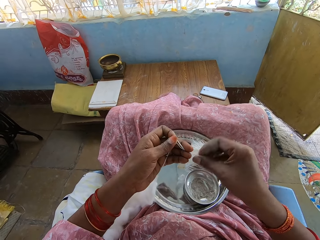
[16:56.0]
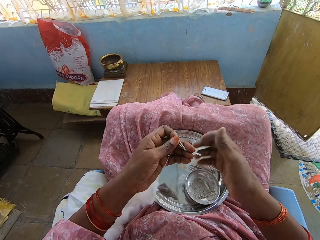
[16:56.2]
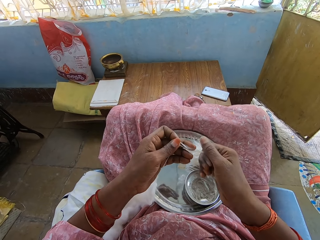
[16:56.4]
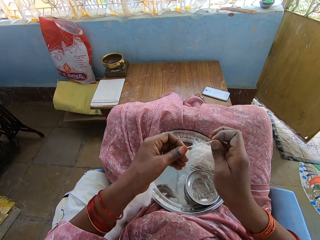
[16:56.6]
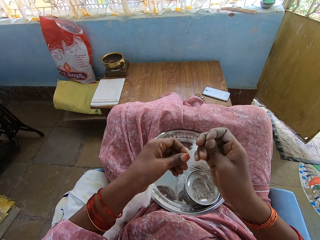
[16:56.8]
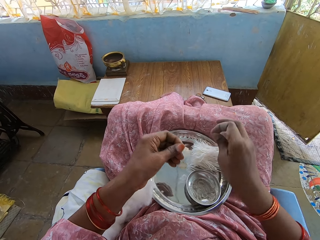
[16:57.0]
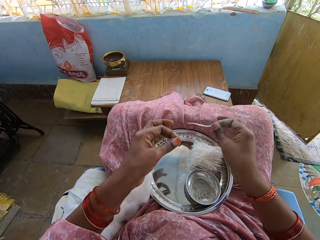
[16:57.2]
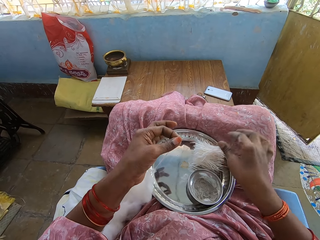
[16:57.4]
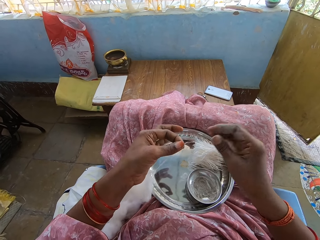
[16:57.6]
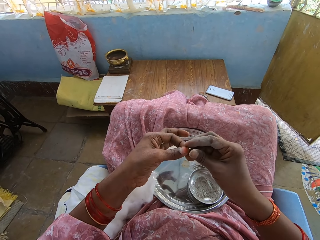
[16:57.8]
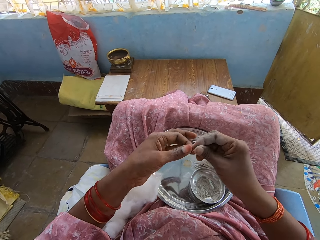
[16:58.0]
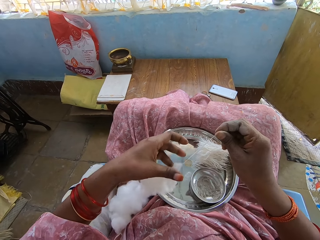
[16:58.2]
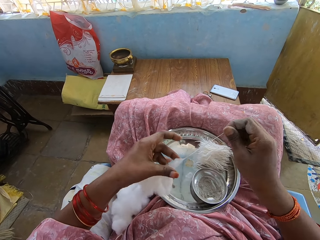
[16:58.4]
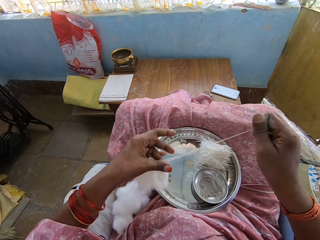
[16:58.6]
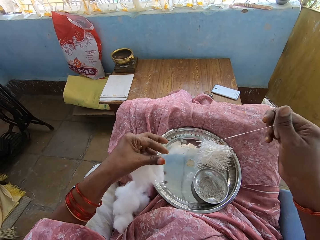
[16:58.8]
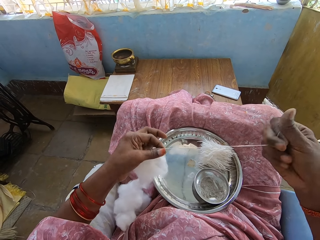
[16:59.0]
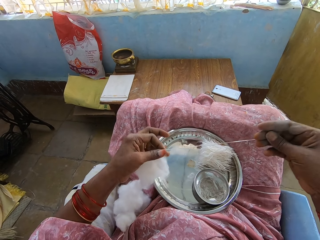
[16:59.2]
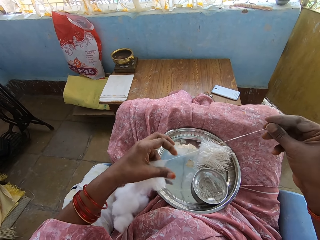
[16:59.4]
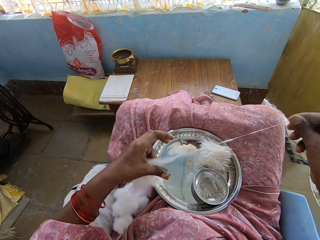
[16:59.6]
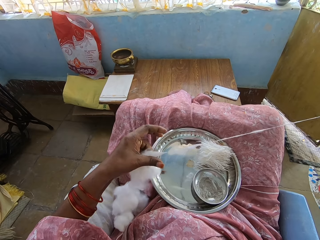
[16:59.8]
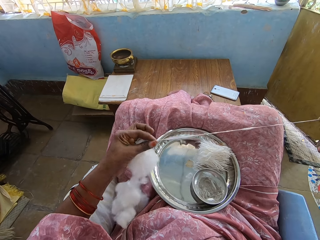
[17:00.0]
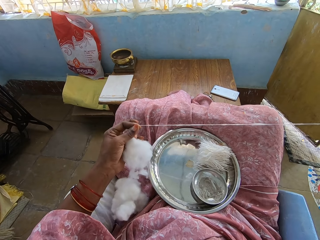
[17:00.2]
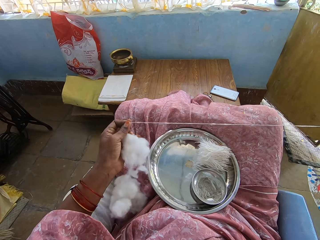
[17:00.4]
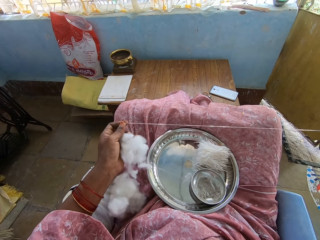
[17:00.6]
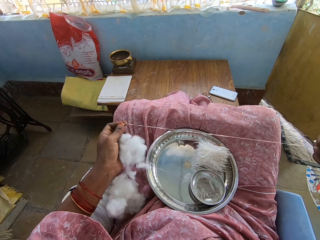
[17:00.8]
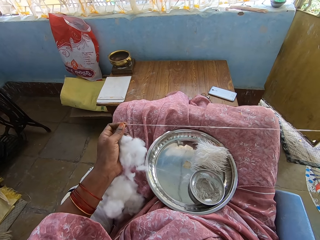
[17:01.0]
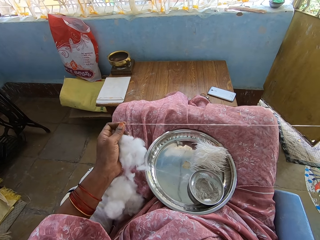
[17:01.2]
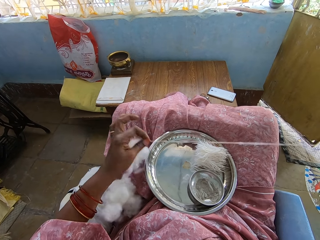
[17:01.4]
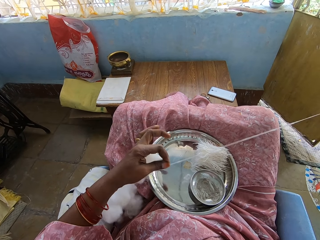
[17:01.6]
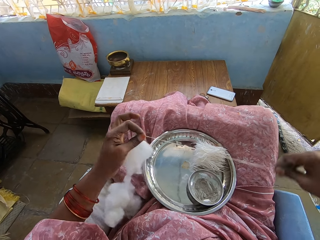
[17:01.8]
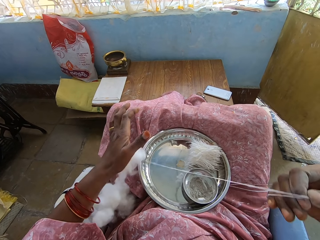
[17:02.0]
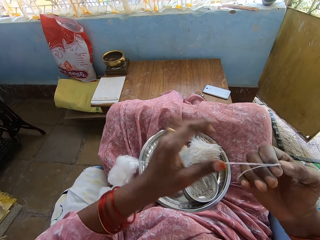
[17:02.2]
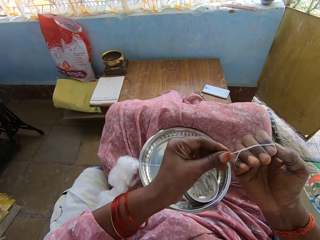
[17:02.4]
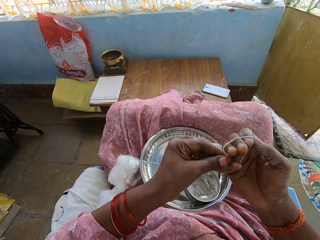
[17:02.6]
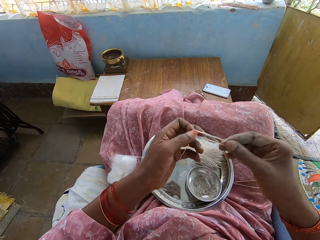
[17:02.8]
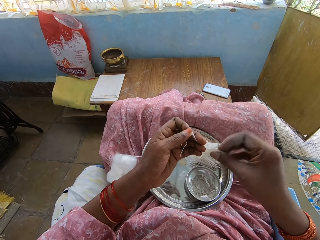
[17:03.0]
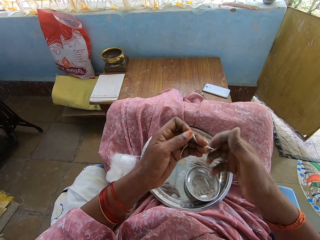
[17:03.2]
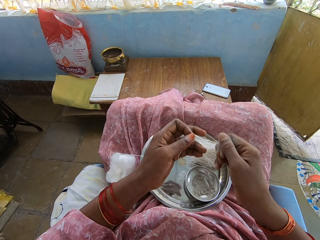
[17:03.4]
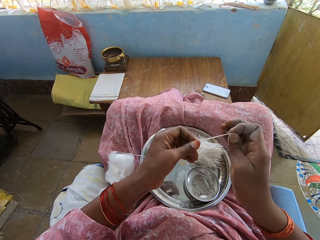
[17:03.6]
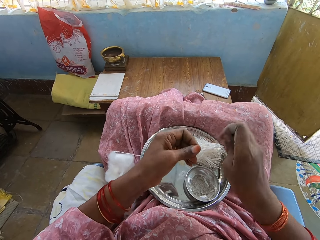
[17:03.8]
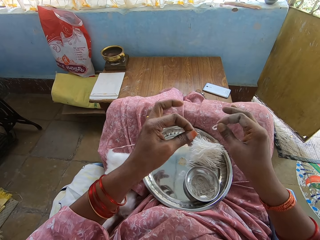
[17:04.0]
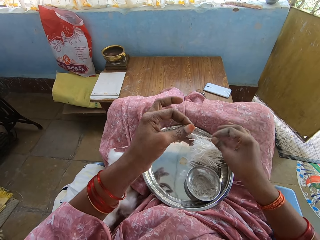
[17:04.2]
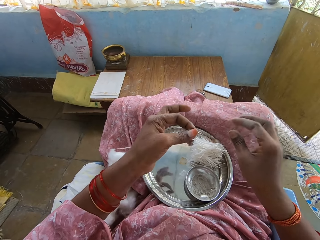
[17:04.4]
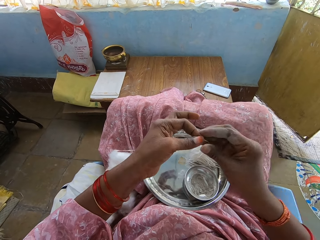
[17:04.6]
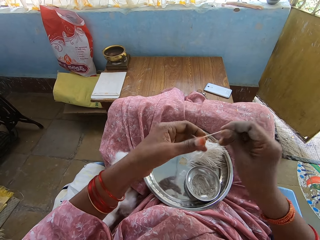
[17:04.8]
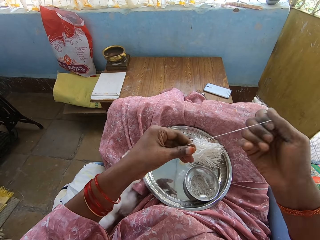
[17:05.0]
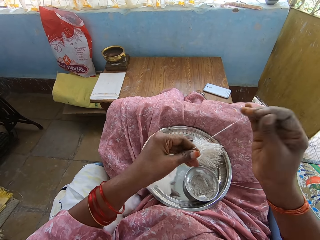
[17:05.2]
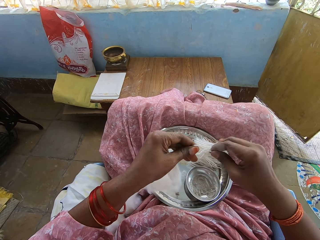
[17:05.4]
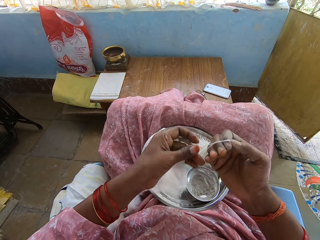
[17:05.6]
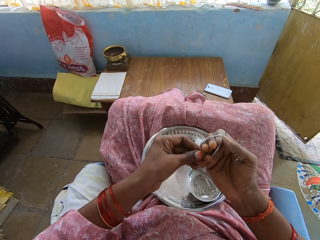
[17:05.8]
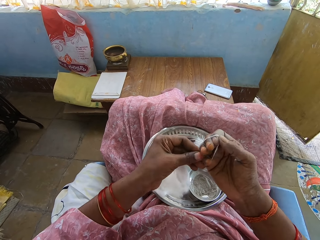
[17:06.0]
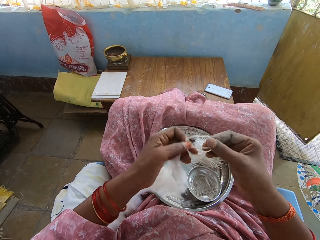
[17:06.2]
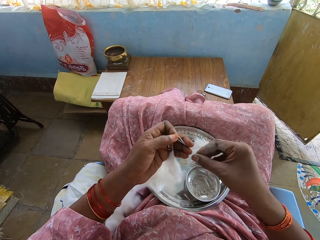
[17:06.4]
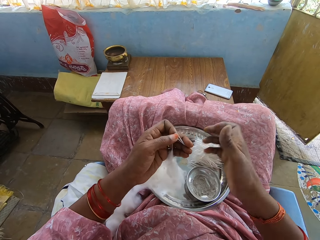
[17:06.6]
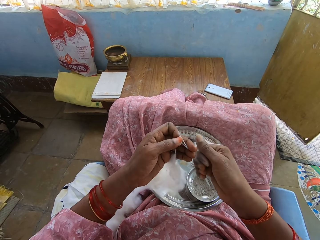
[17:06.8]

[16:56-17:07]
The camera wearer cuts the cotton with the right hand. They drop the cotton with the right hand. They pull the cotton with the right hand. They fold the cotton with the right hand. They cut the cotton with the right hand. They drop the cotton with the right hand. They fold the cotton with the right hand.

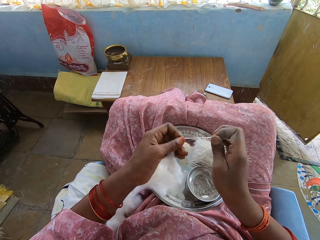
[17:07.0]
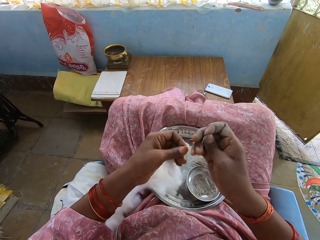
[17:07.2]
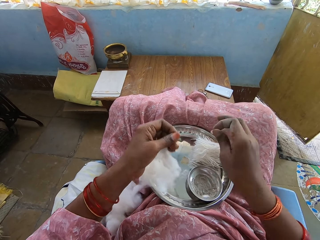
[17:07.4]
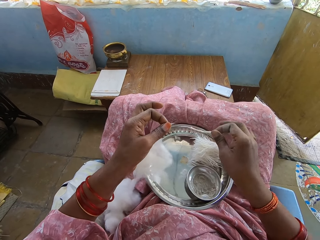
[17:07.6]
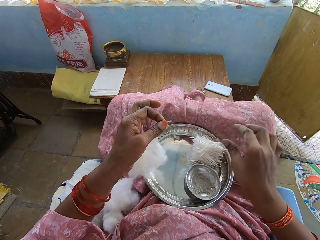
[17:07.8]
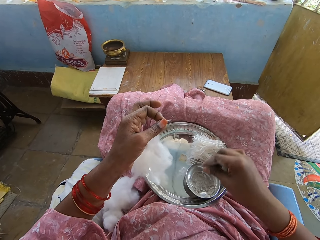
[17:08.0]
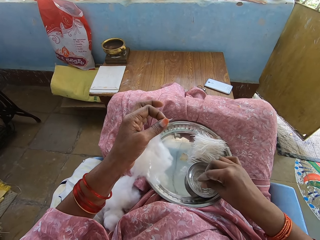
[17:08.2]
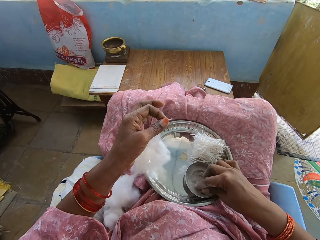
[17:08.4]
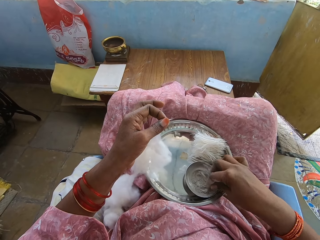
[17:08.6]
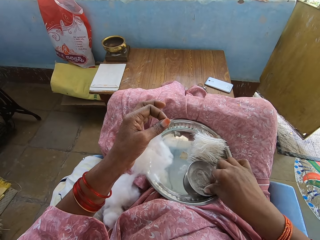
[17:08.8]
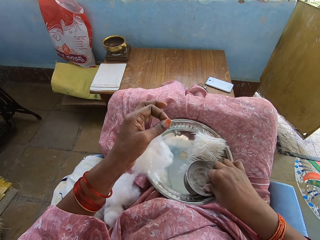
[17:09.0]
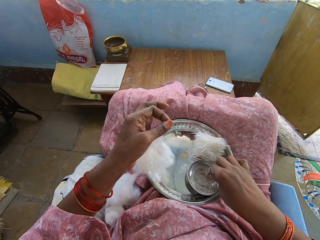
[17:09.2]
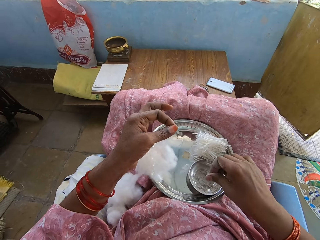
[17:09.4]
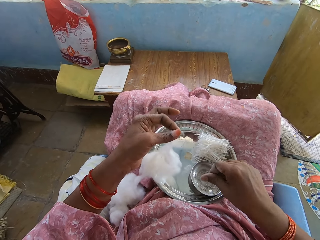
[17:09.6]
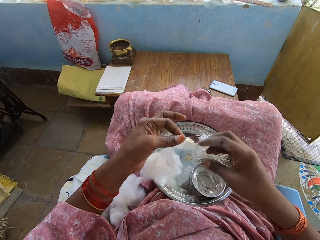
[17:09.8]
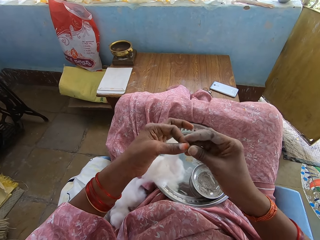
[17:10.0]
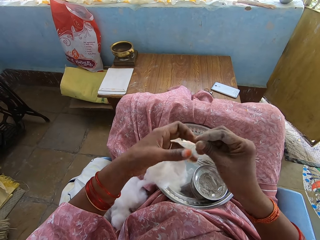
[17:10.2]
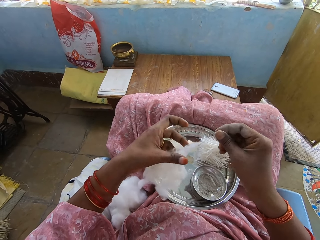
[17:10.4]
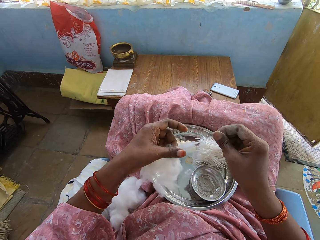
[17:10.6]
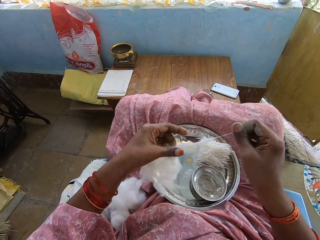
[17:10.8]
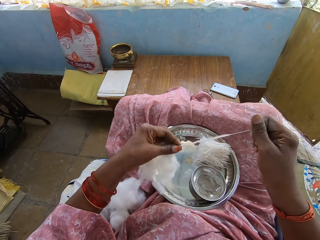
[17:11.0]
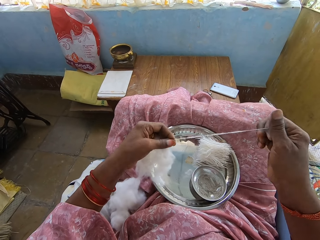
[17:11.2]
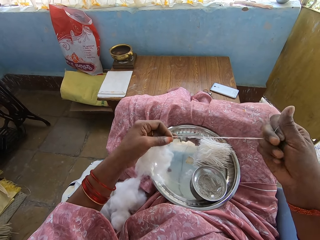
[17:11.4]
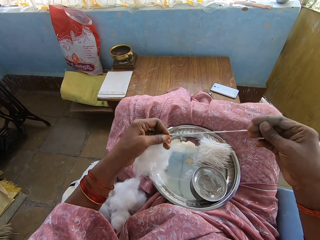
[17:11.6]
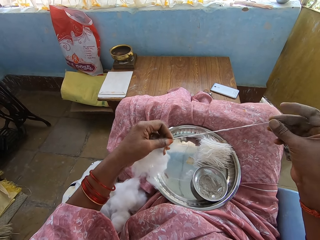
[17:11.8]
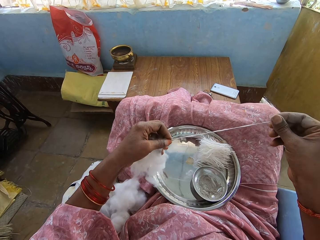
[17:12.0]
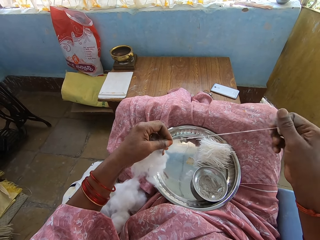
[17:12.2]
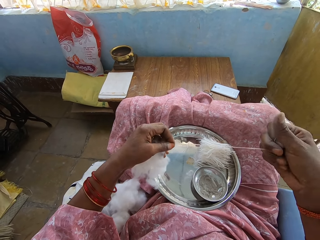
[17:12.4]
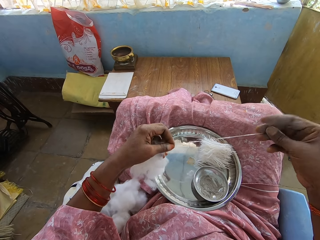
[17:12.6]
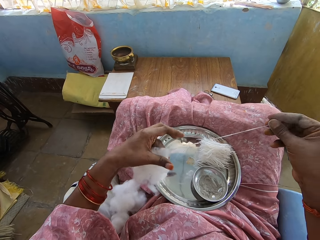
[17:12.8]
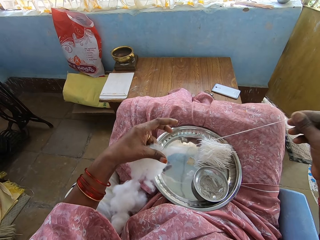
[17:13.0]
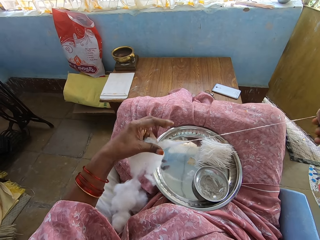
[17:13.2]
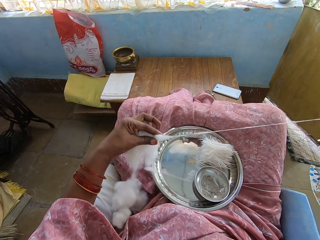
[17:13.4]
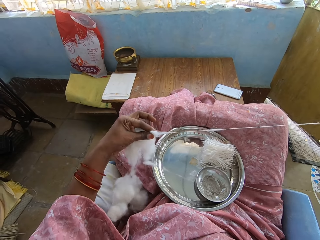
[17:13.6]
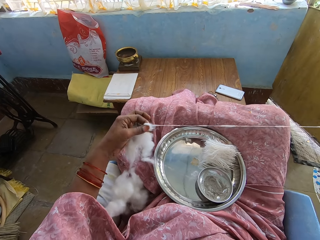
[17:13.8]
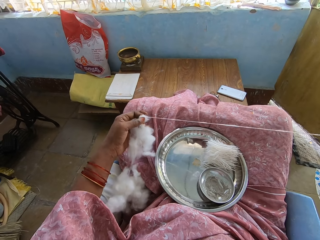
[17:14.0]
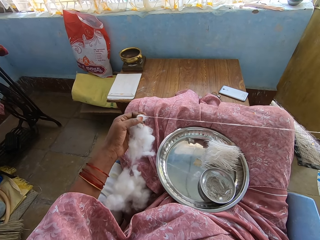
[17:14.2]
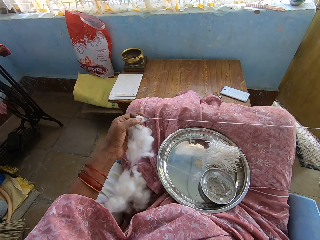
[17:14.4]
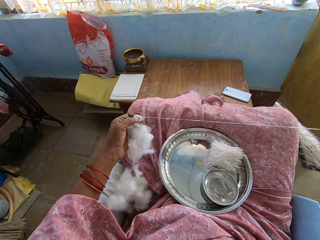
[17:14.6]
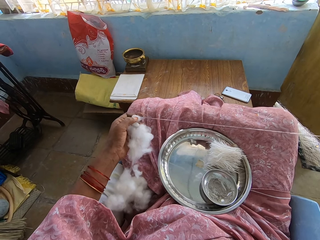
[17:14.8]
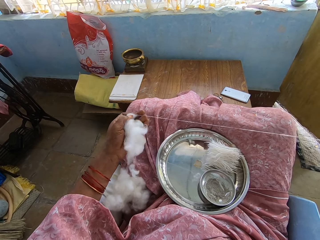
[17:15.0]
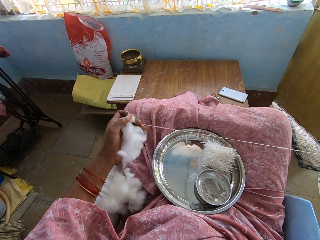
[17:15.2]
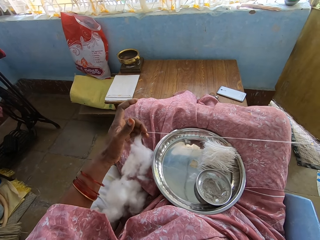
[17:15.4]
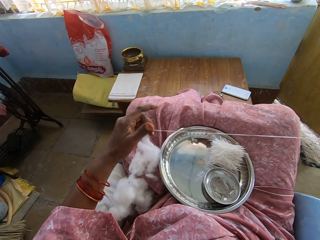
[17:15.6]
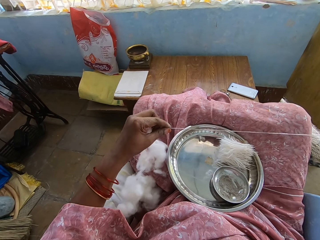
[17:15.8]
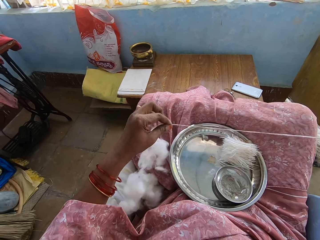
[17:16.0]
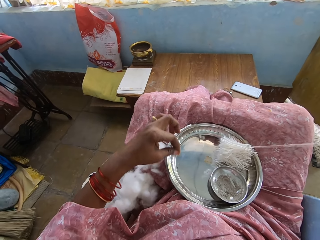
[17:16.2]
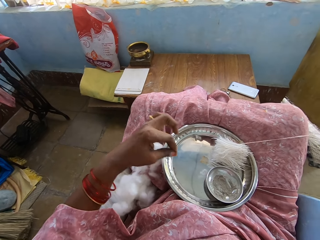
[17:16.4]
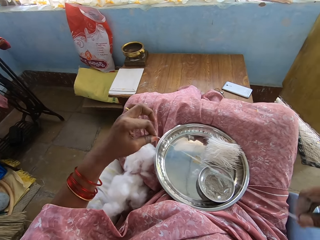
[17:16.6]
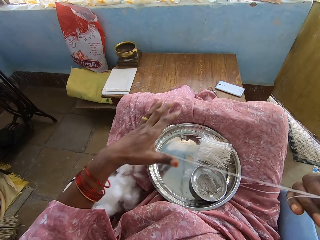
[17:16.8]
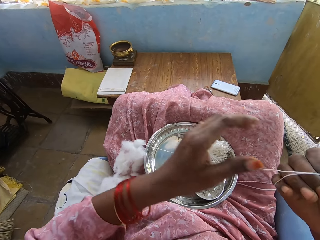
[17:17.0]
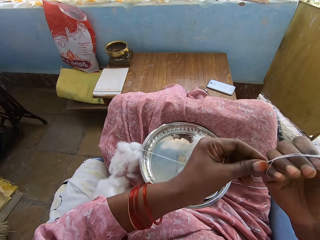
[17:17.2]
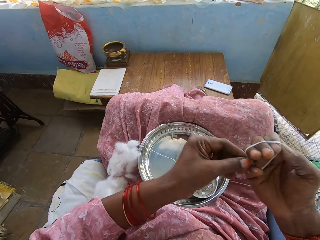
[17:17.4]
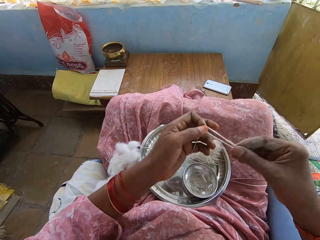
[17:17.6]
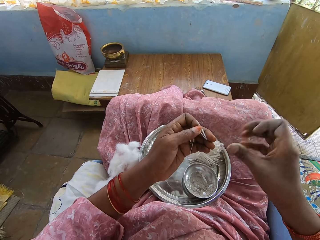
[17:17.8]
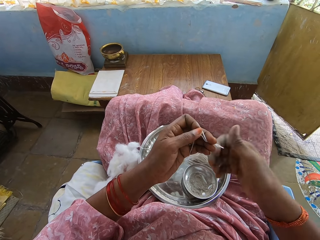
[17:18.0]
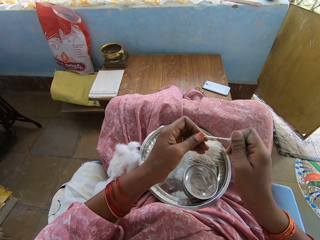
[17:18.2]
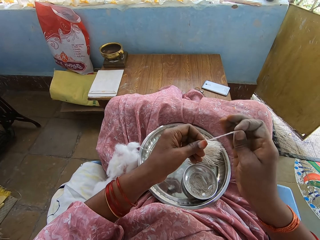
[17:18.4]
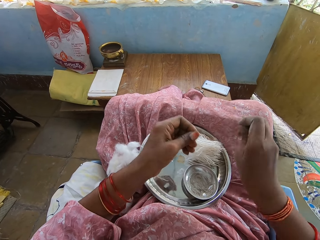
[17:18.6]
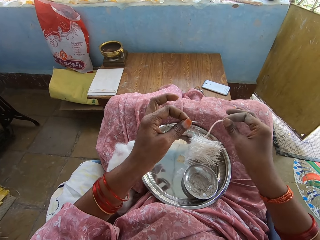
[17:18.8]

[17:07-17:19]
The camera wearer cuts the cotton with the right hand. They drop the cotton with the right hand. They touch the powder with the right hand. They pull the cotton with the right hand. They move the left hand. They fold the cotton with the right hand. They cut the cotton with the right hand.
